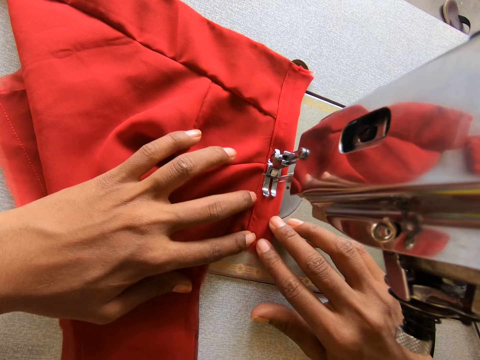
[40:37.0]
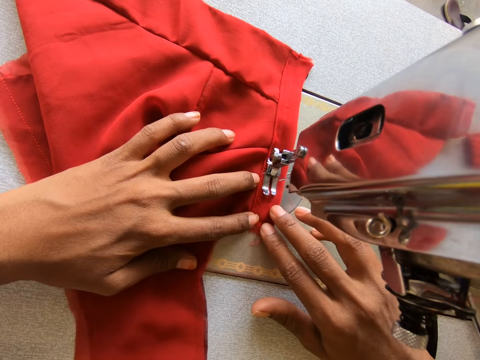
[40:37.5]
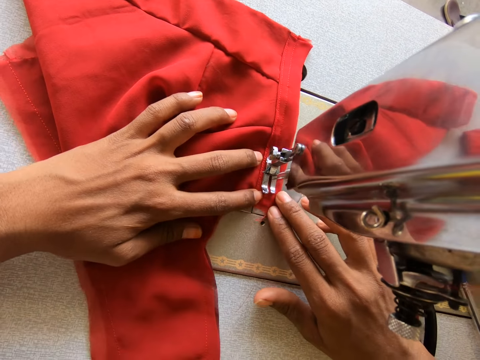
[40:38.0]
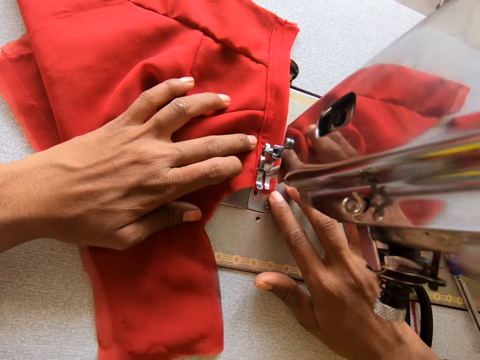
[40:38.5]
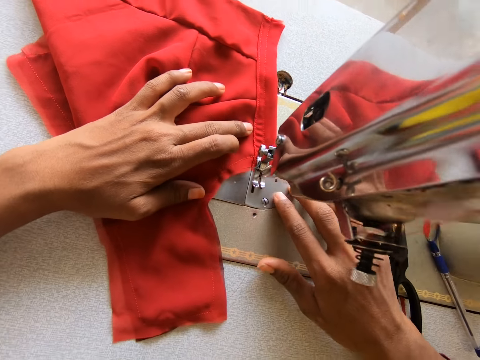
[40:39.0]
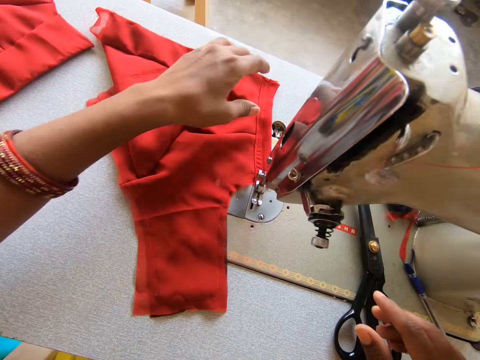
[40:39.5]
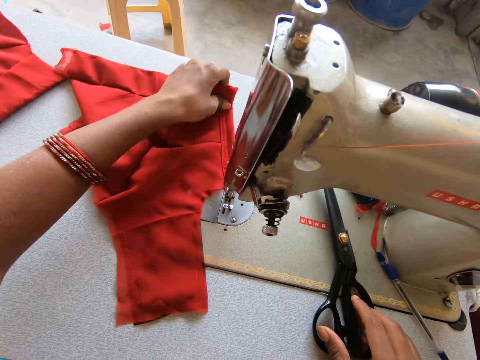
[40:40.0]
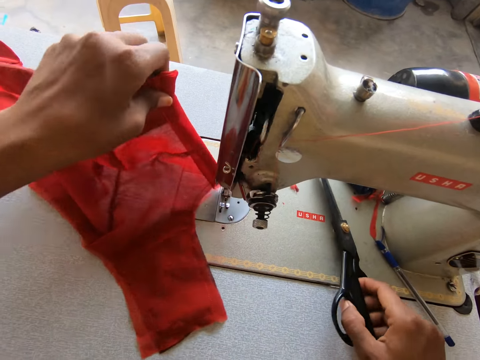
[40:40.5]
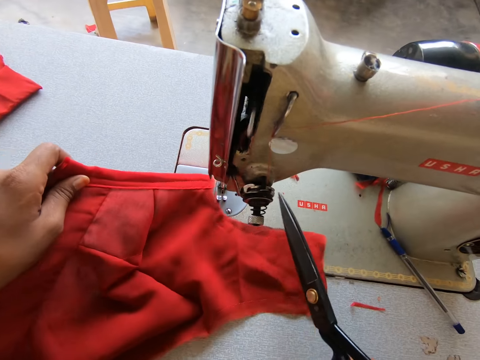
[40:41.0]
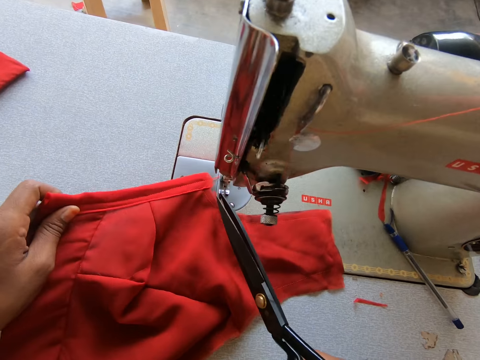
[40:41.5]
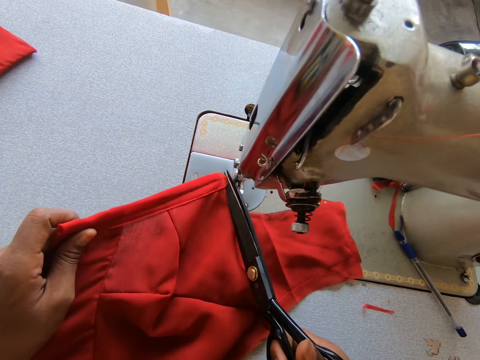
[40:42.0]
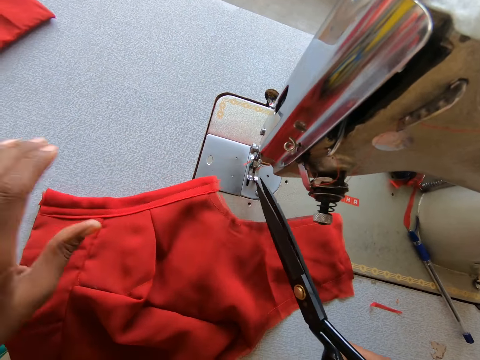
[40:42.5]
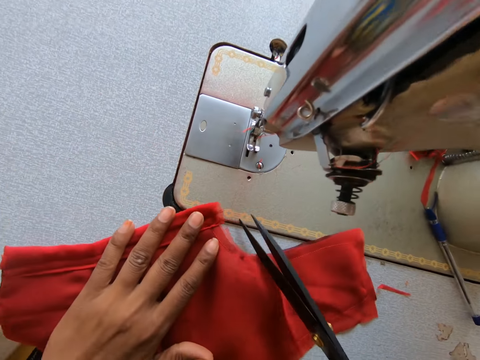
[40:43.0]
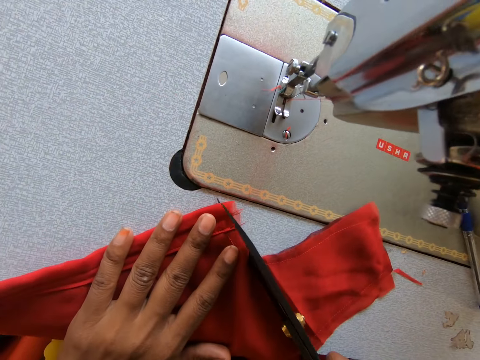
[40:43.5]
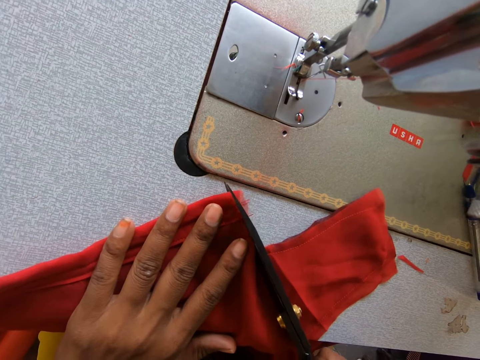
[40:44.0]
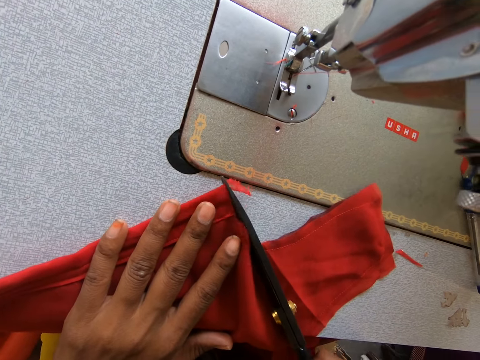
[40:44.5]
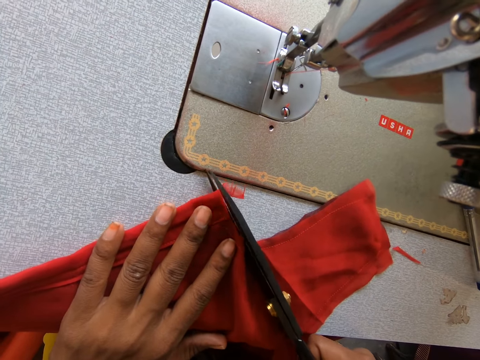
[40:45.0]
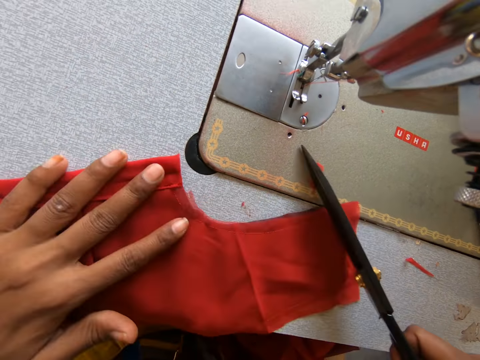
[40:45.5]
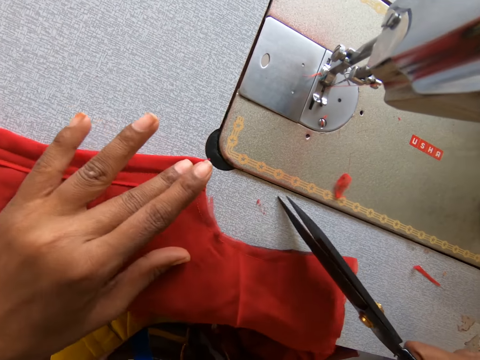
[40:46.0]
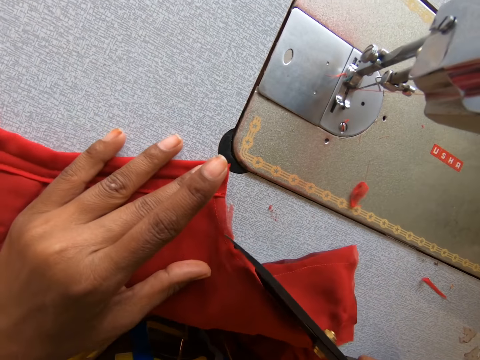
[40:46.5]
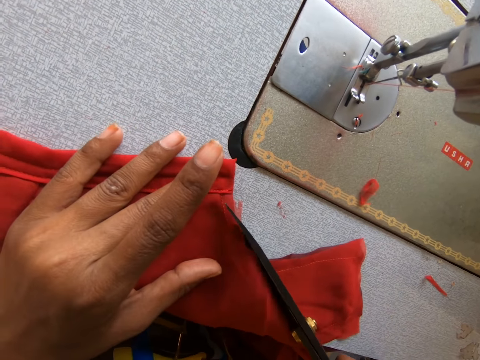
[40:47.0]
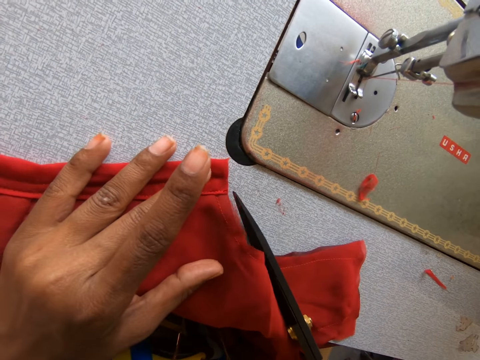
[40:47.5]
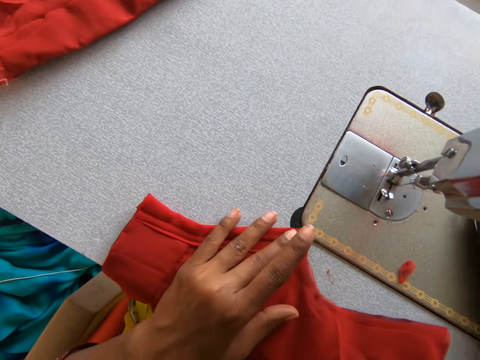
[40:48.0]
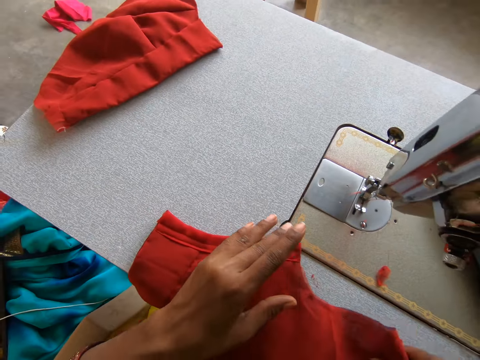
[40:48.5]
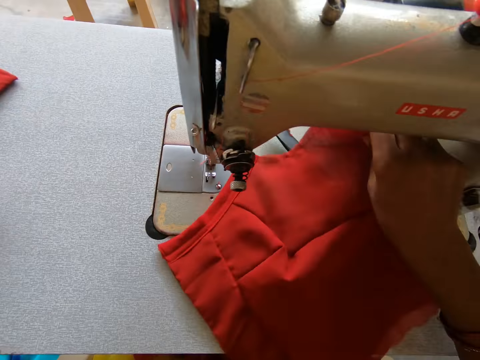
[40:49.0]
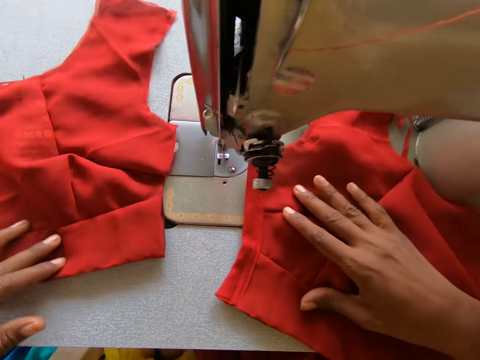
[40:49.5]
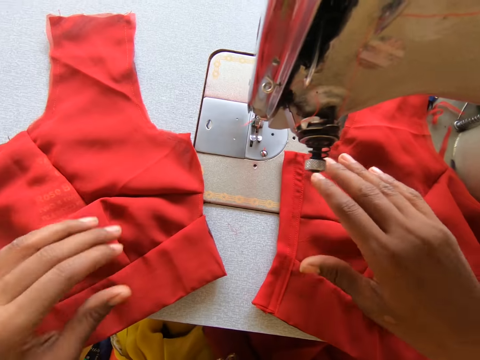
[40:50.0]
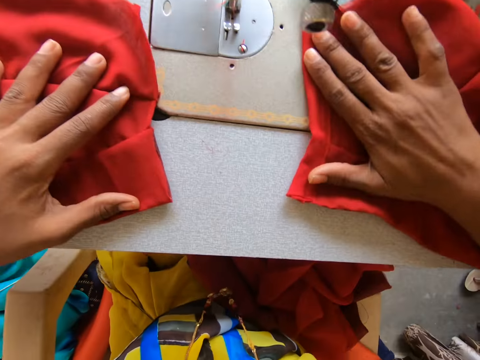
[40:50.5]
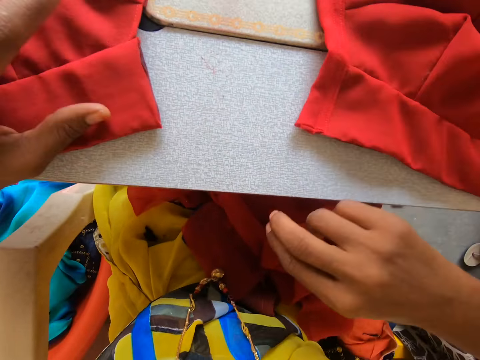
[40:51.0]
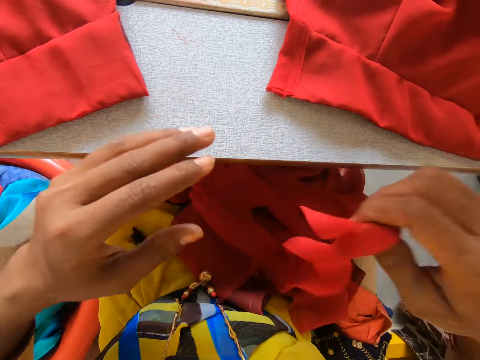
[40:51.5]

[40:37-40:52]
The camera wearer picks up a fabric. They pick up a pair of scissors. They cut a thread. They cut the fabric. They put the scissors on the table. They push the fabric. They pull the fabric.

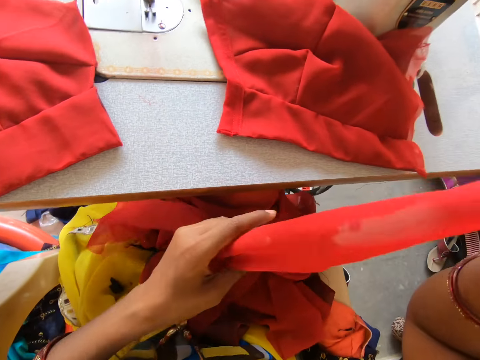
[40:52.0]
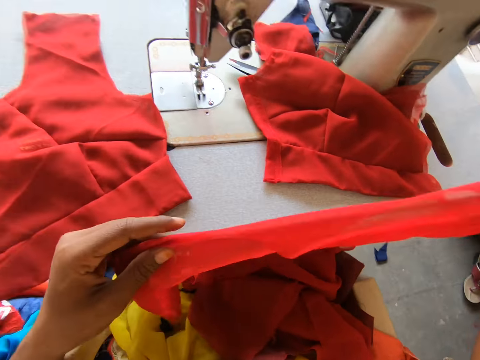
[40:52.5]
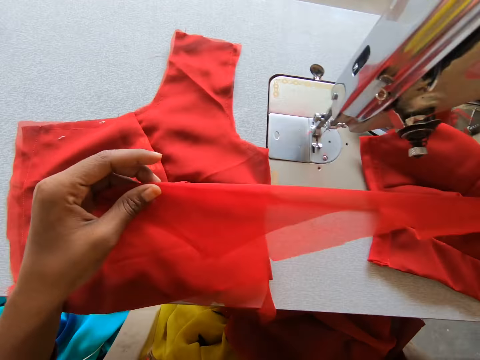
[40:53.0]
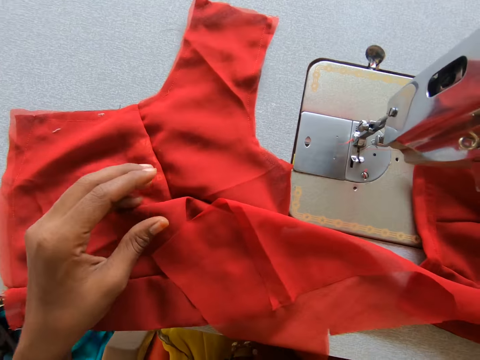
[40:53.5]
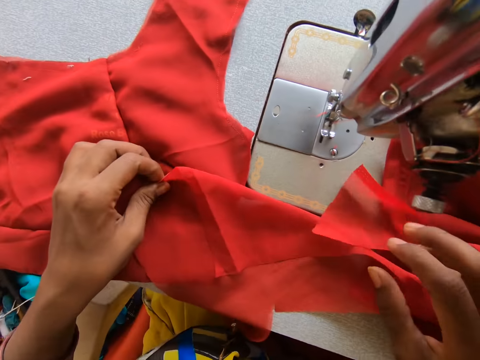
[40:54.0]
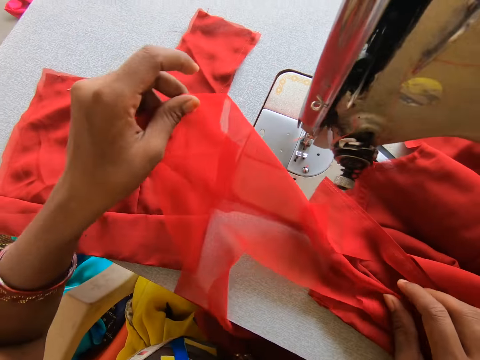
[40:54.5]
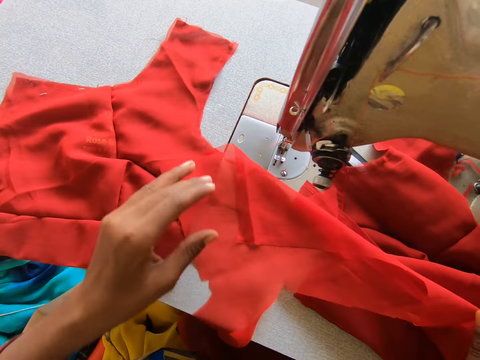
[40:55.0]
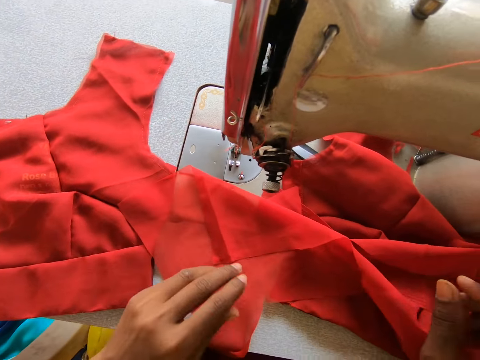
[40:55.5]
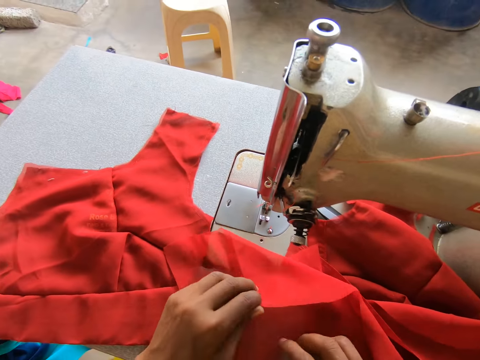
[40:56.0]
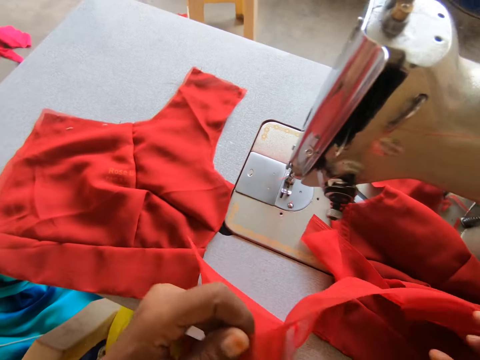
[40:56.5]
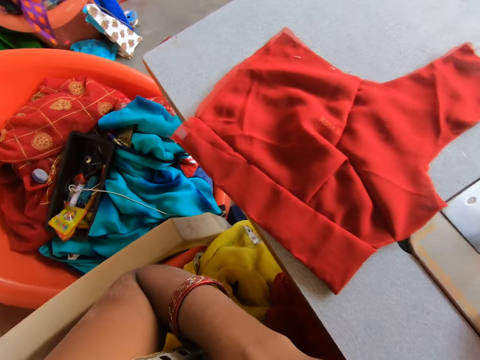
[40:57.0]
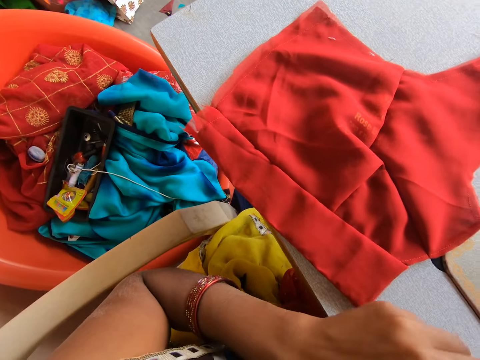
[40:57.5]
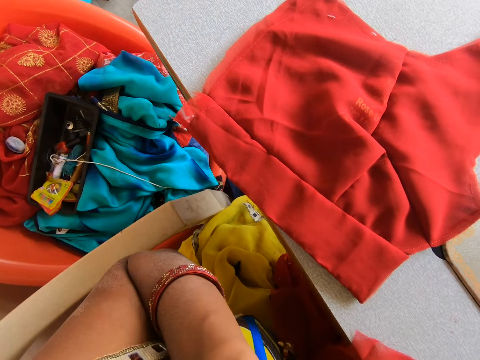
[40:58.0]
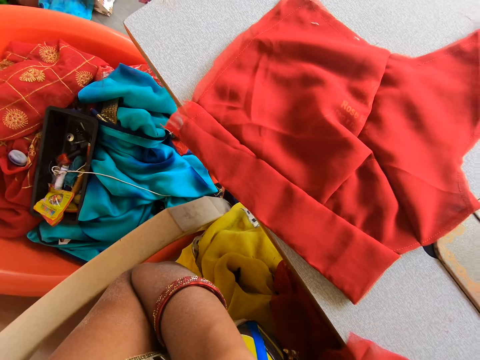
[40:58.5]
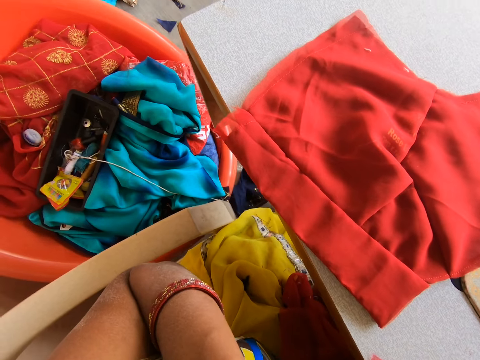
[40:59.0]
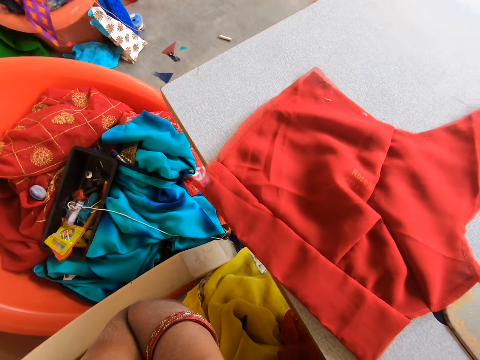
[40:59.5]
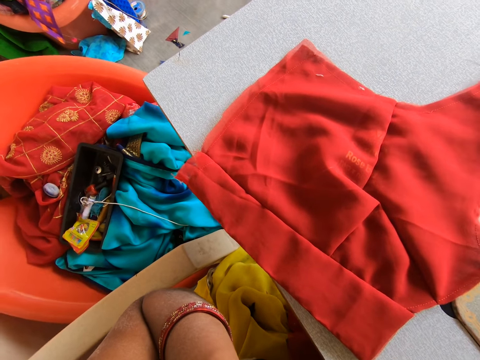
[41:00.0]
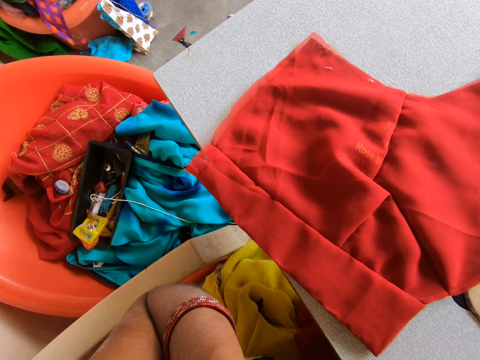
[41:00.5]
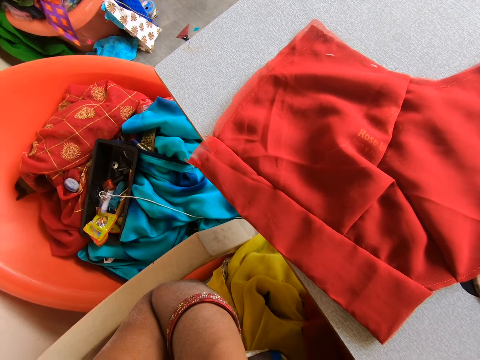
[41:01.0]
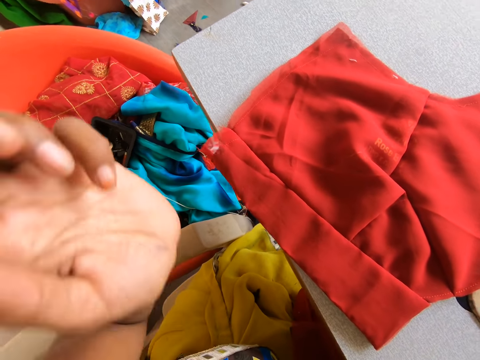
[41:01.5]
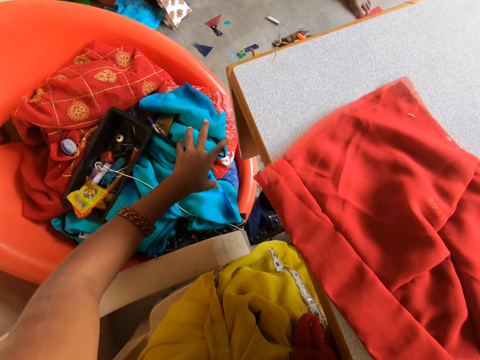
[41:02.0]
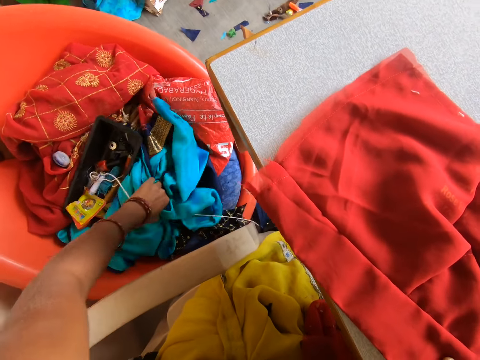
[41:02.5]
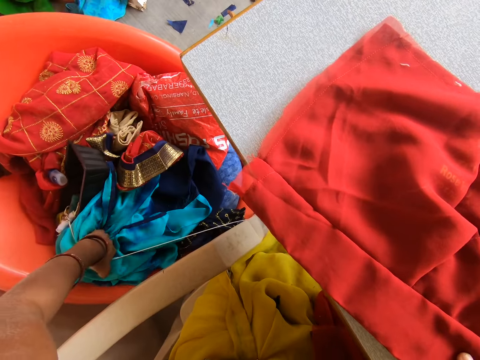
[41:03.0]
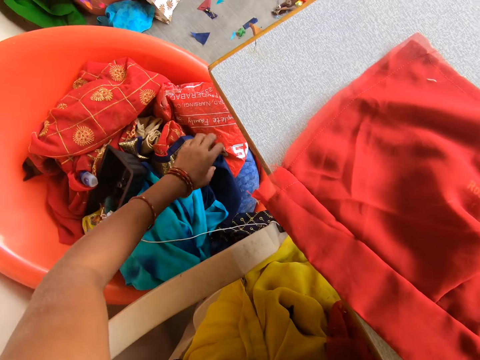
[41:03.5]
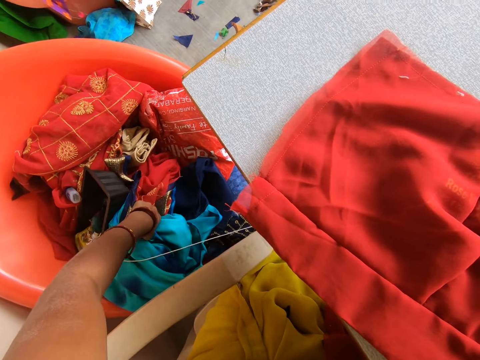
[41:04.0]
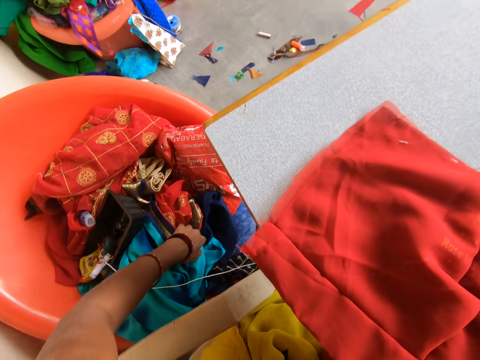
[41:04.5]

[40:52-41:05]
The camera wearer picks up a fabric. They stretch the fabric. They drop the fabric. They look at the fabric. They lift the fabric. They drop the fabric. They lift the fabric. They look around. They turn left. They search clothes. They touch a cloth.
